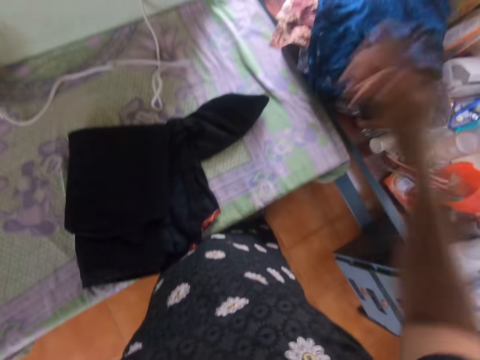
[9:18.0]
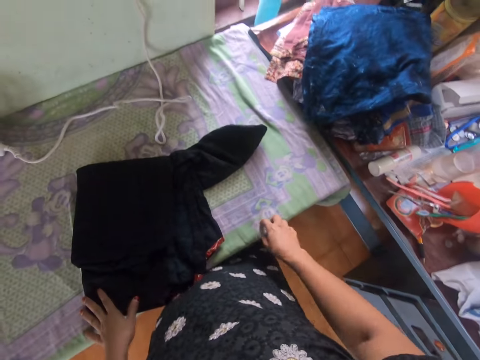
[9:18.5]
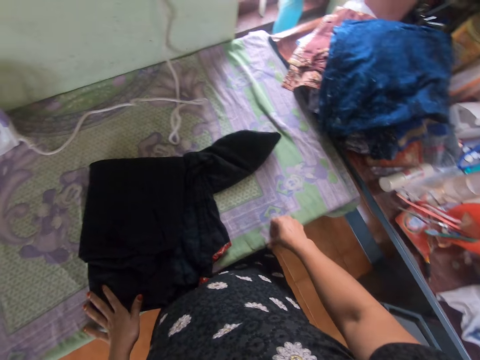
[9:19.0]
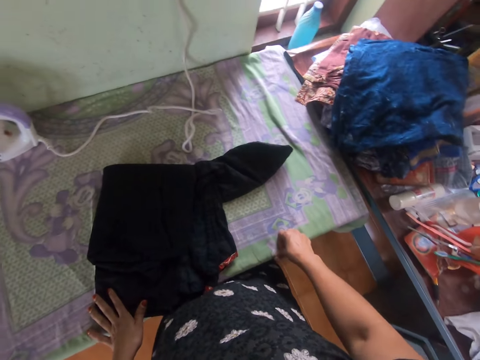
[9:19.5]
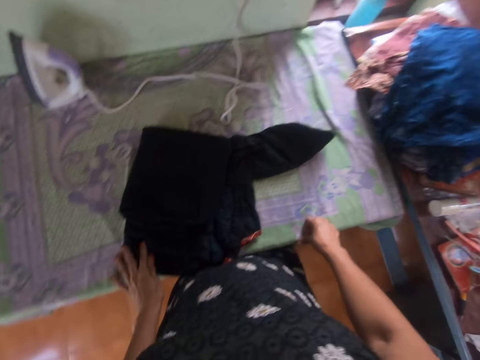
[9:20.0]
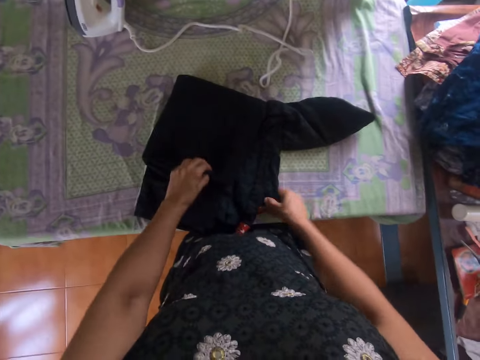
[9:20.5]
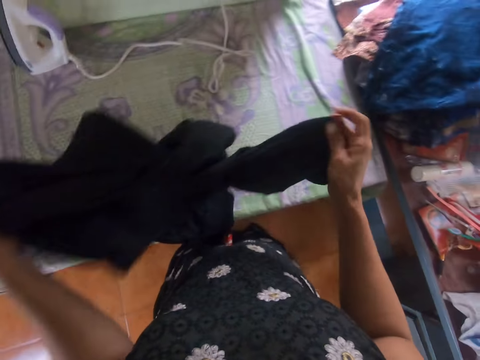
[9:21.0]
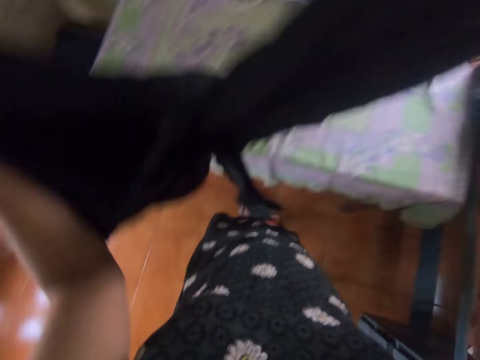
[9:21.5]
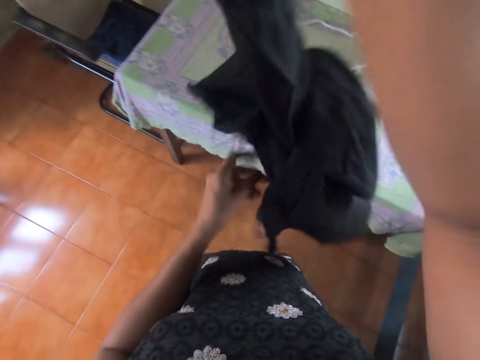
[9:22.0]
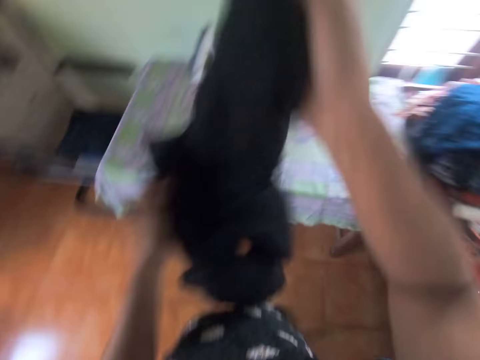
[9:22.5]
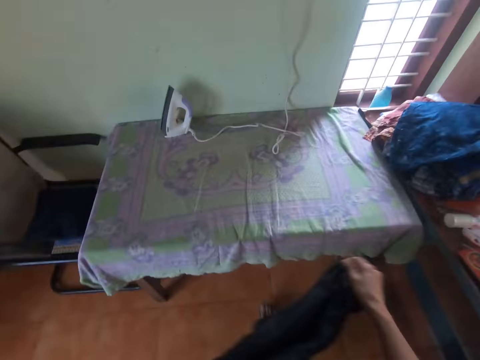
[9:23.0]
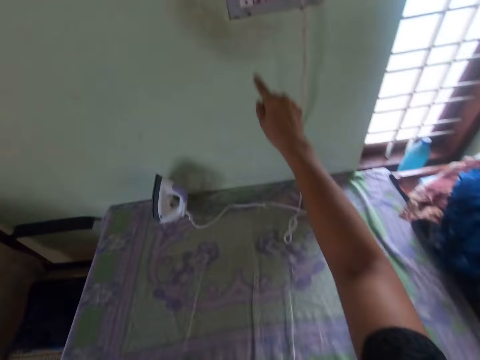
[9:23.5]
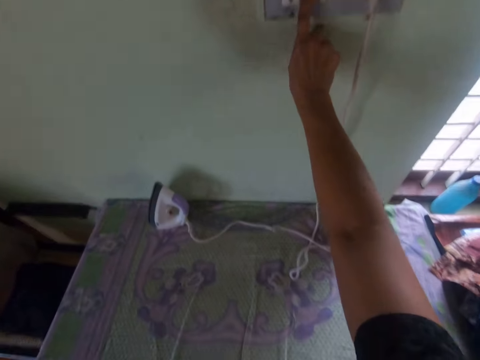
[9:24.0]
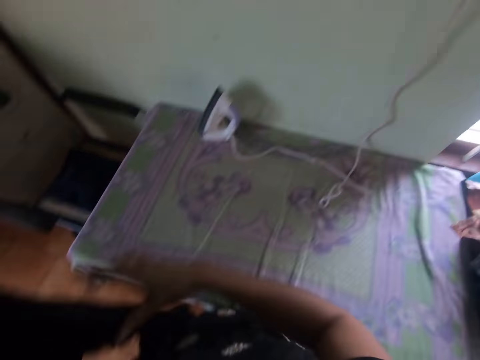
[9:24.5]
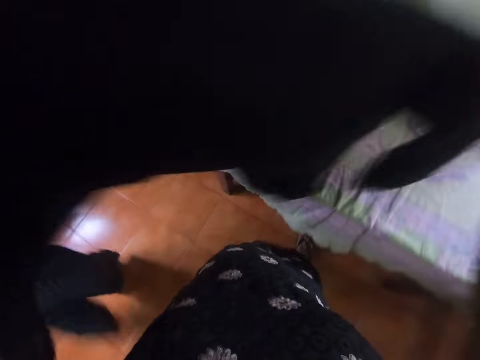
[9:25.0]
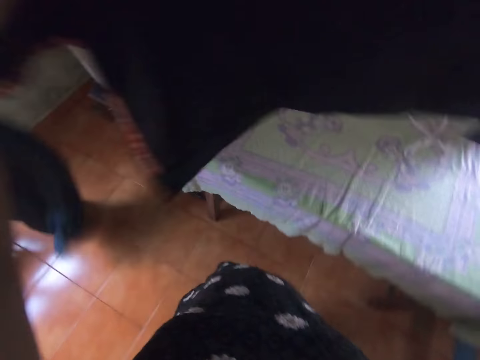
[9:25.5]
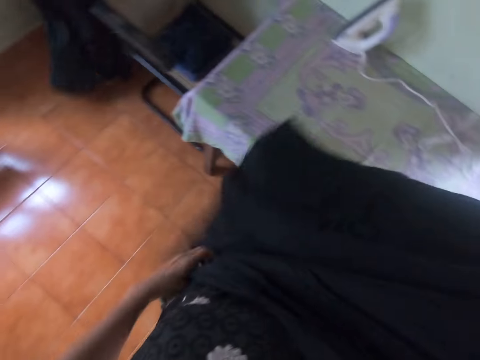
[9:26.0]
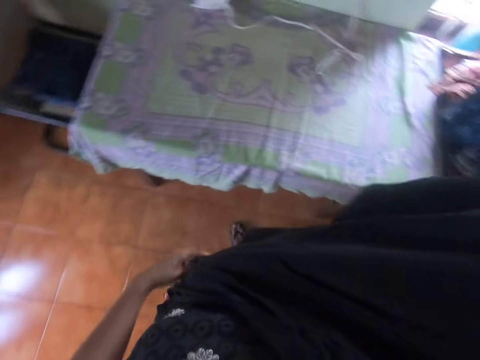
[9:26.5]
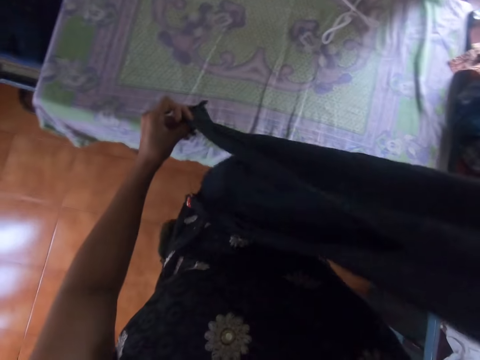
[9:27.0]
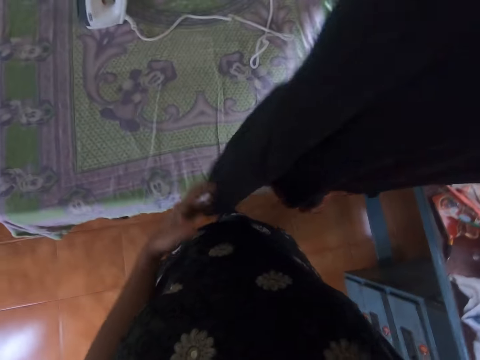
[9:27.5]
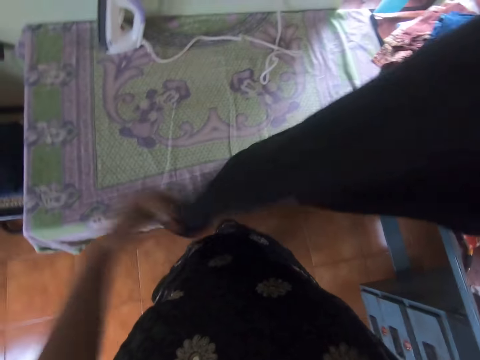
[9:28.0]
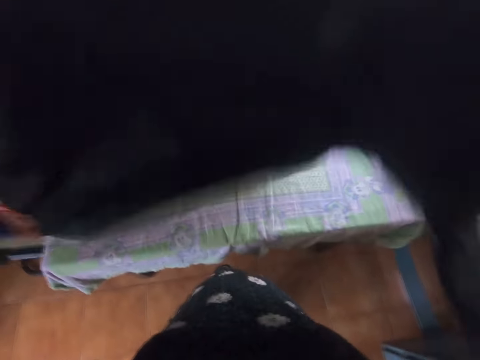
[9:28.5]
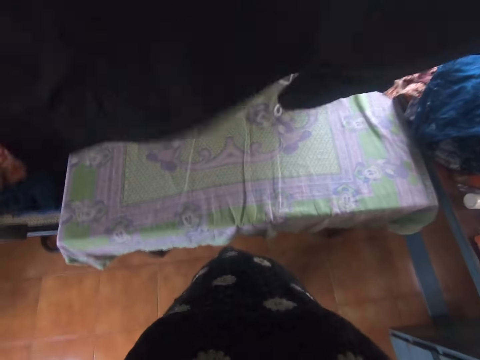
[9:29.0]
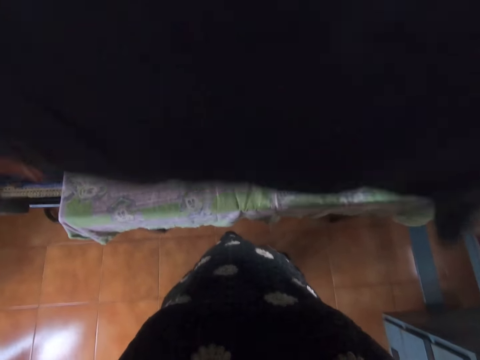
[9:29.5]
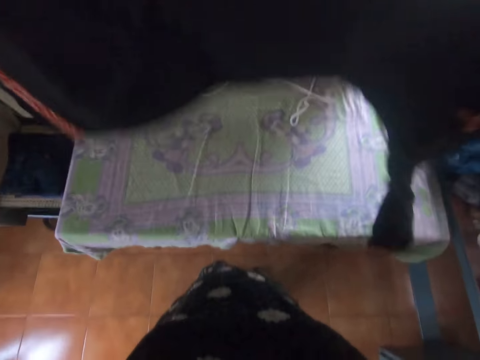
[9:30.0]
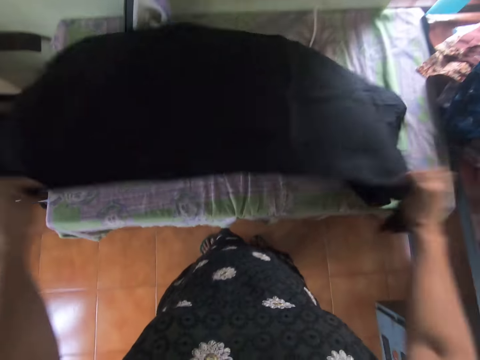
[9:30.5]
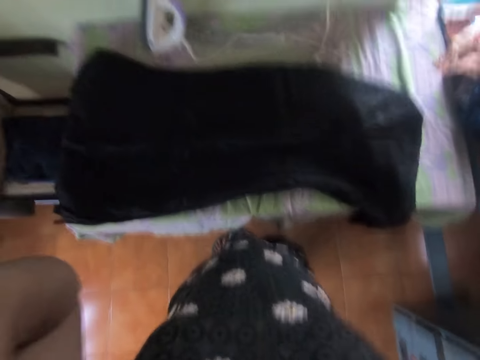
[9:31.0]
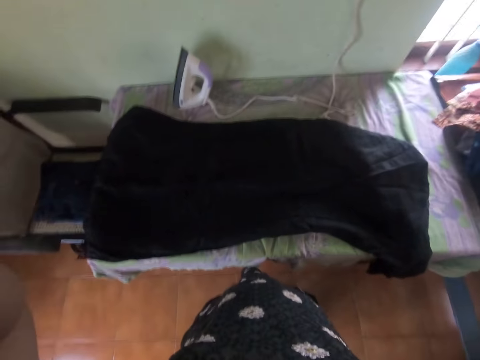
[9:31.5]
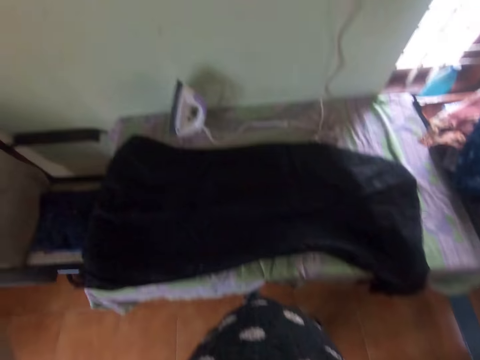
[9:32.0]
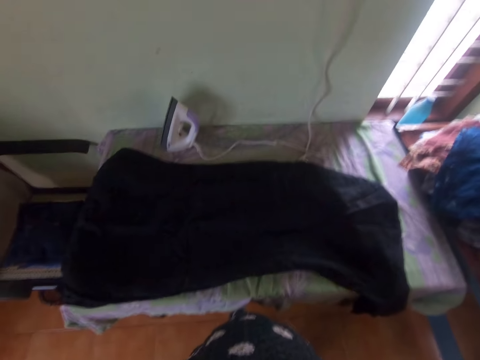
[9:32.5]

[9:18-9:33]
The camera wearer touches the table with both hands. They hold the ironing board. They unfold the cloth. They switch on the socket. They turn the cloth. They put the cloth on the ironing board. They adjust the head camera. They touch something.
